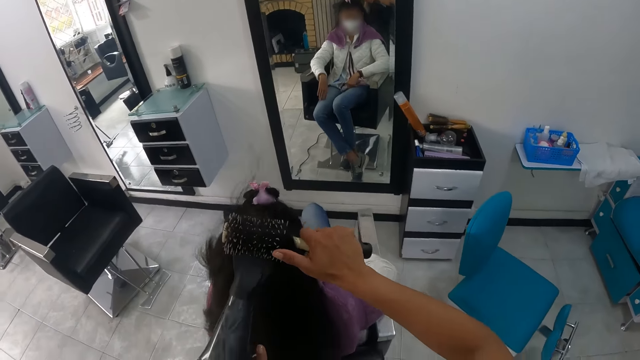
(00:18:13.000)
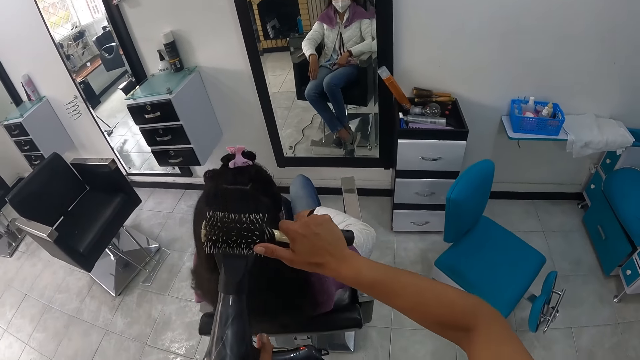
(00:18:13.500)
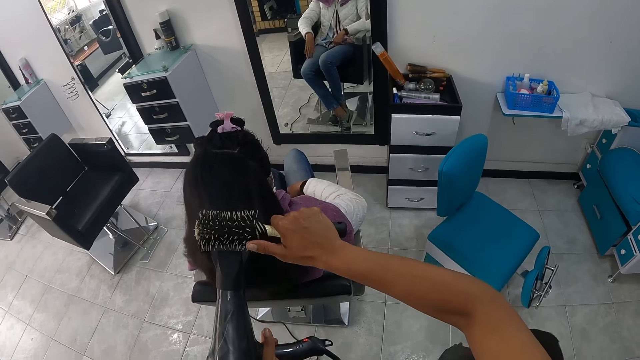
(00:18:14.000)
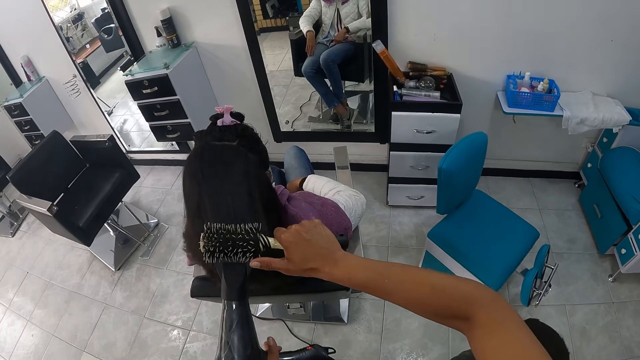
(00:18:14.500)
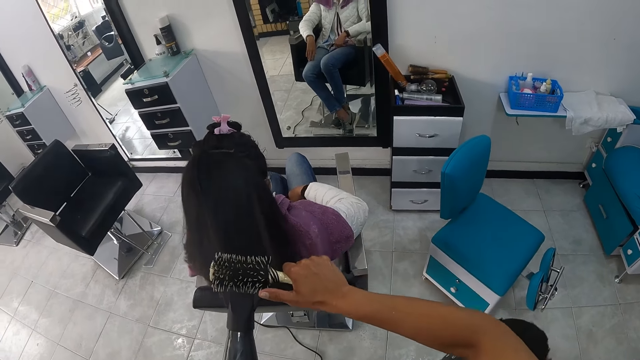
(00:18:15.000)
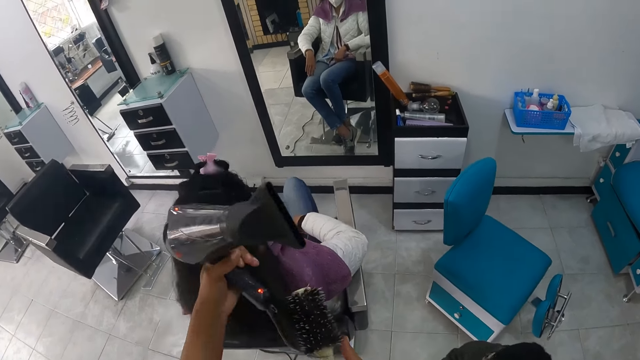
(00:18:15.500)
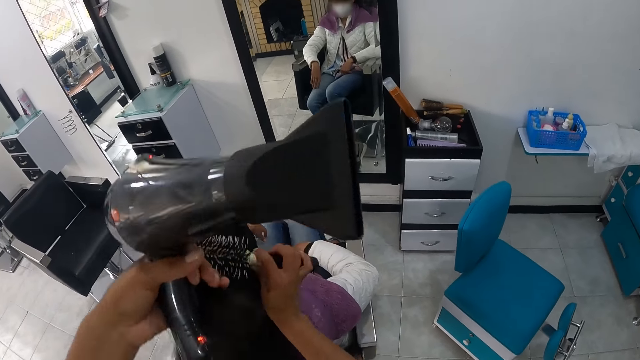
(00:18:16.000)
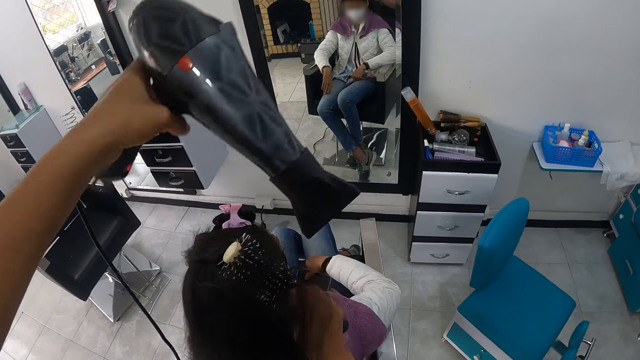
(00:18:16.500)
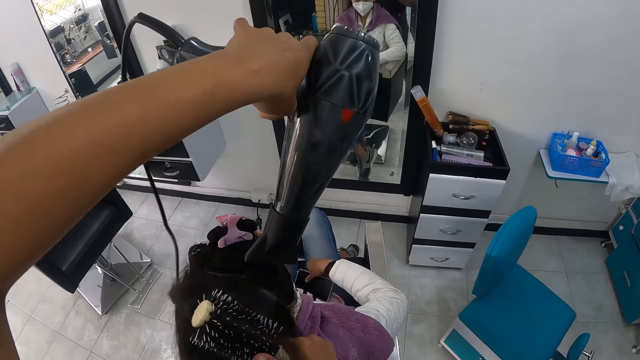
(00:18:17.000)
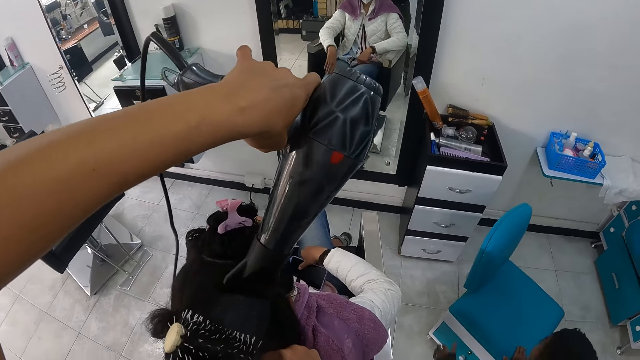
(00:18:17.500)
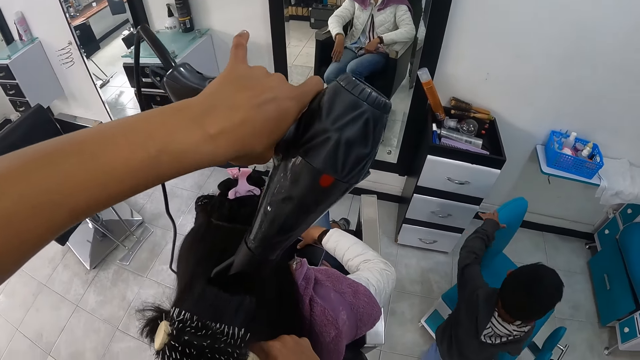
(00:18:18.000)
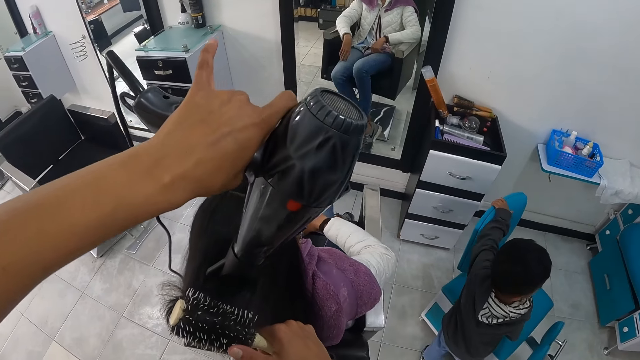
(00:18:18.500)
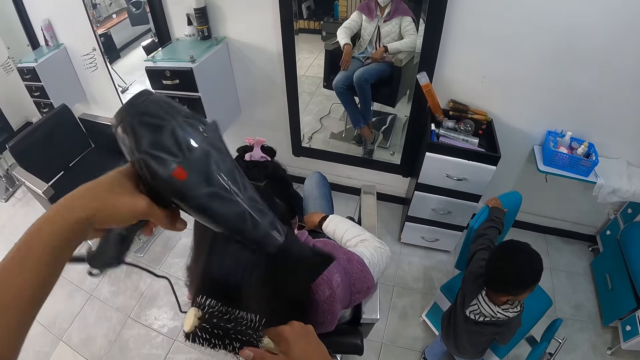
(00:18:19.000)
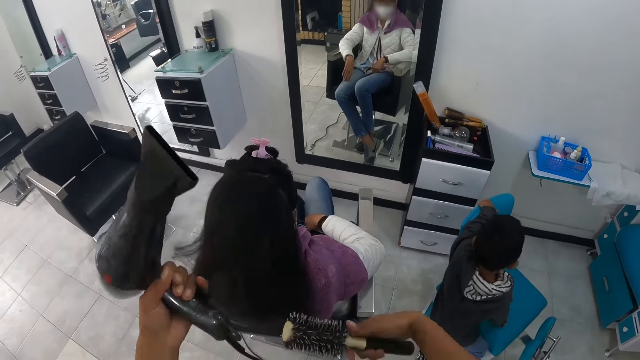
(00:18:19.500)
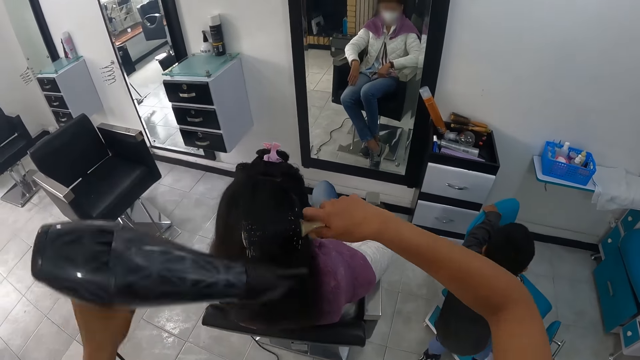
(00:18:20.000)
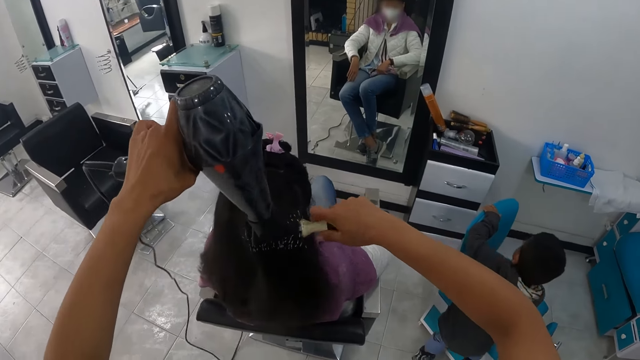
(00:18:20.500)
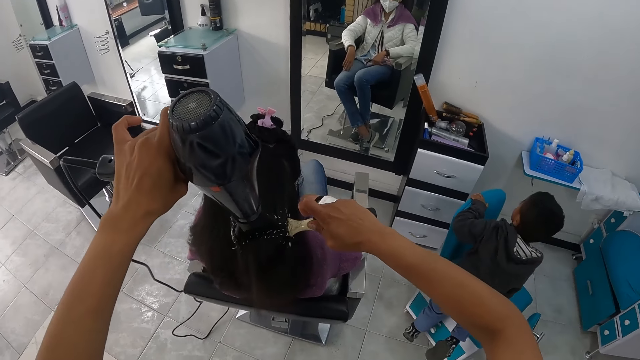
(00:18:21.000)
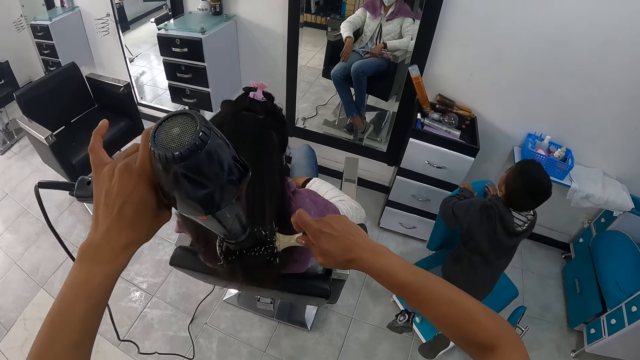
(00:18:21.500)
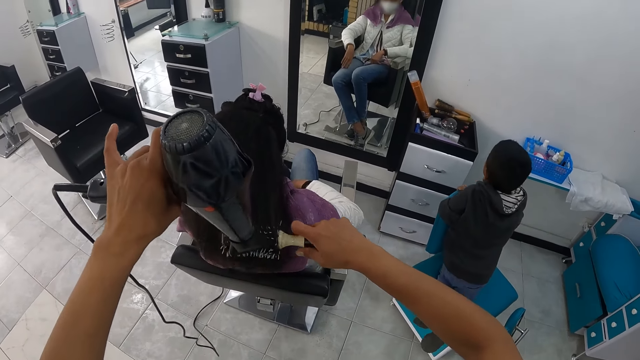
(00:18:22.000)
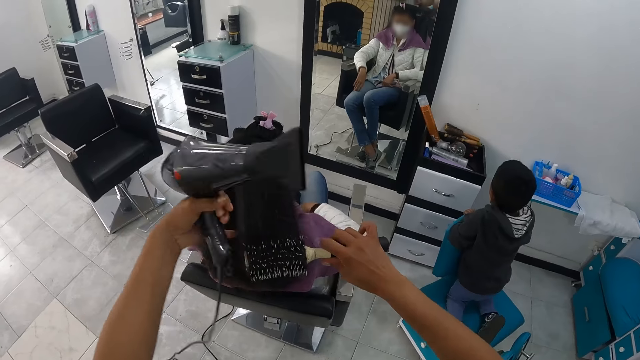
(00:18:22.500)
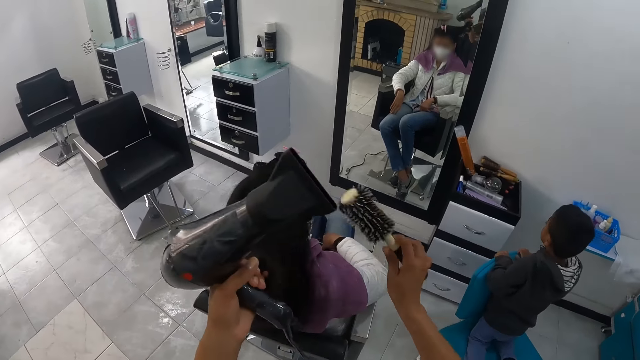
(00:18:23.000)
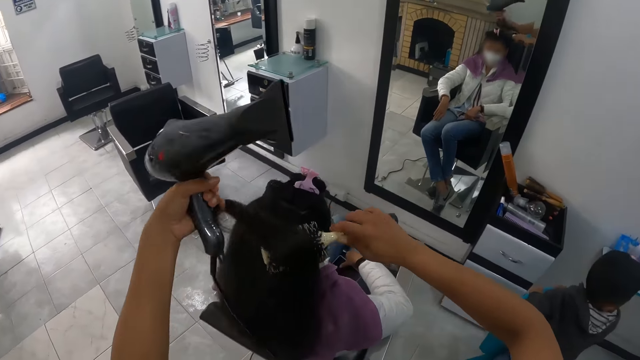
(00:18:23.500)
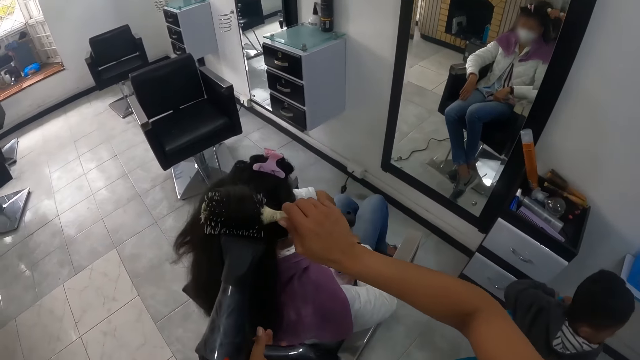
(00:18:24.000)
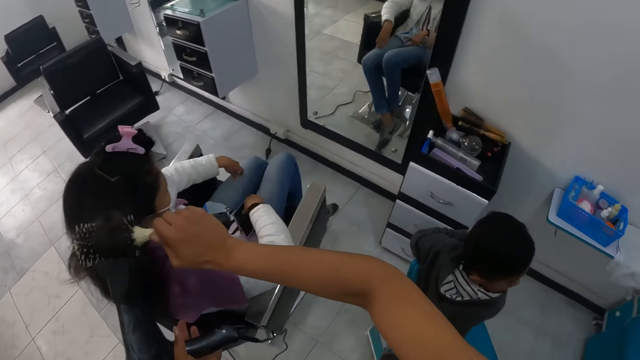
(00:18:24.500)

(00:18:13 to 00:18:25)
The camera wearer blows hair with a blow dryer. A boy climbs a chair. The boy touches the chair.

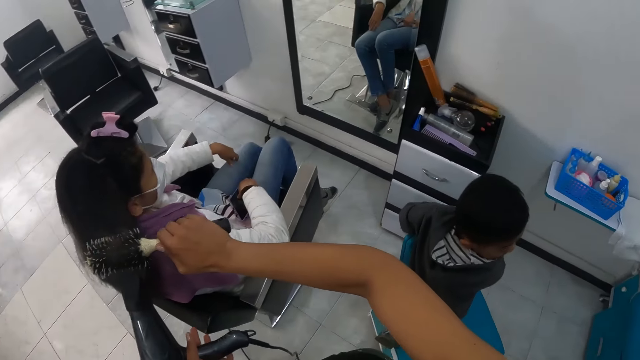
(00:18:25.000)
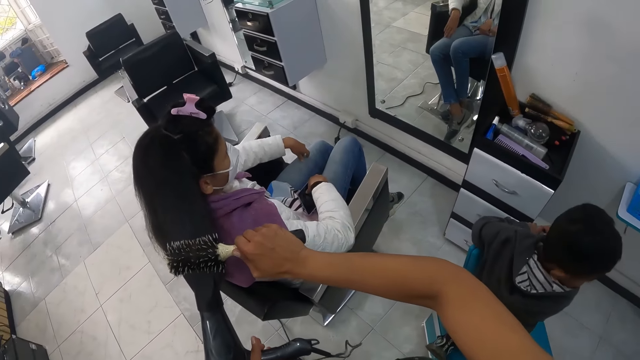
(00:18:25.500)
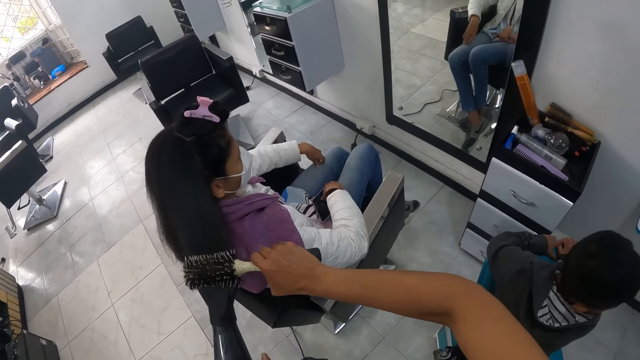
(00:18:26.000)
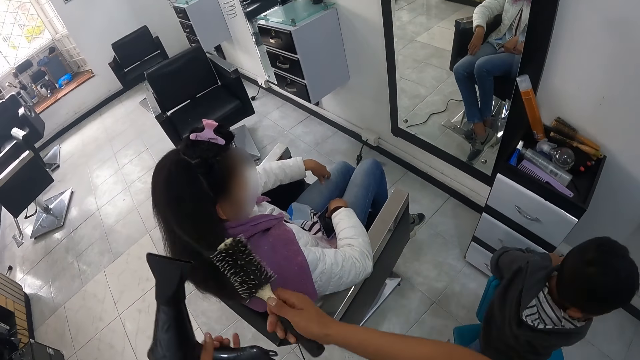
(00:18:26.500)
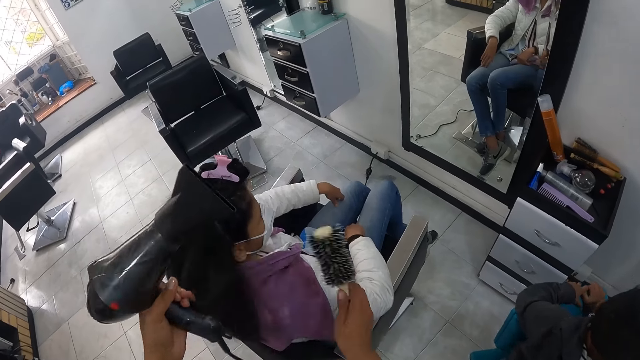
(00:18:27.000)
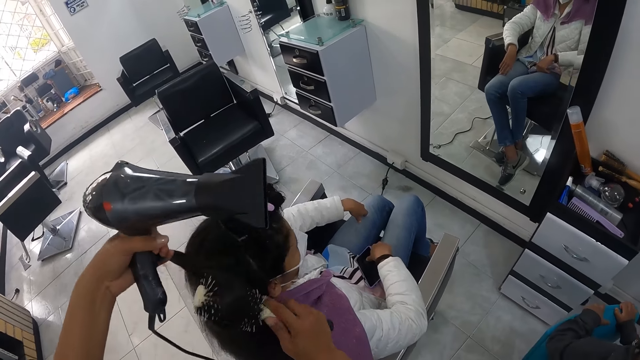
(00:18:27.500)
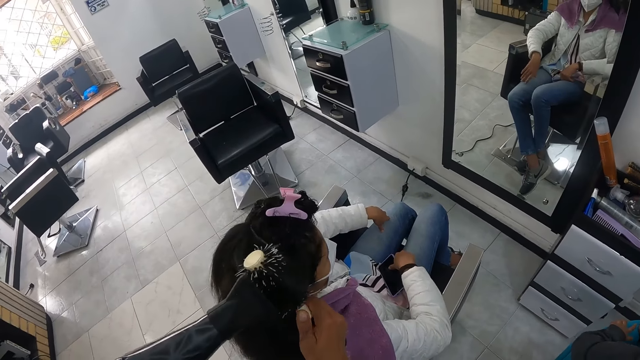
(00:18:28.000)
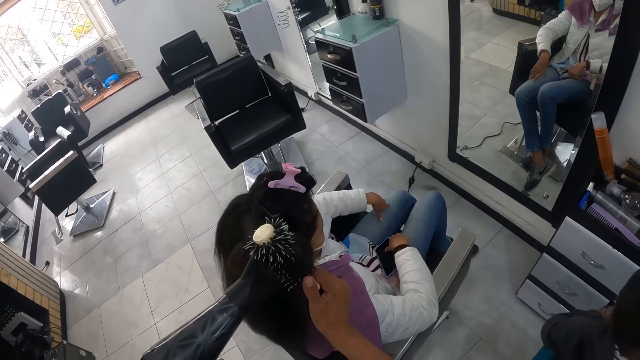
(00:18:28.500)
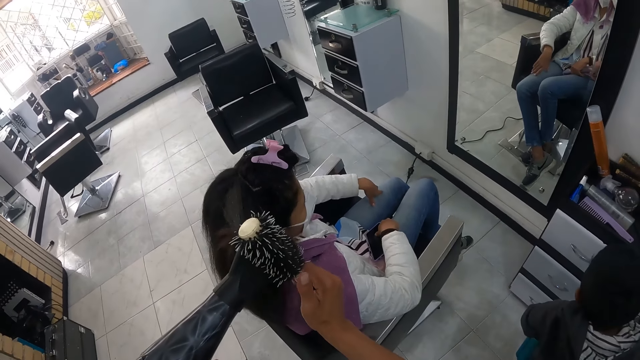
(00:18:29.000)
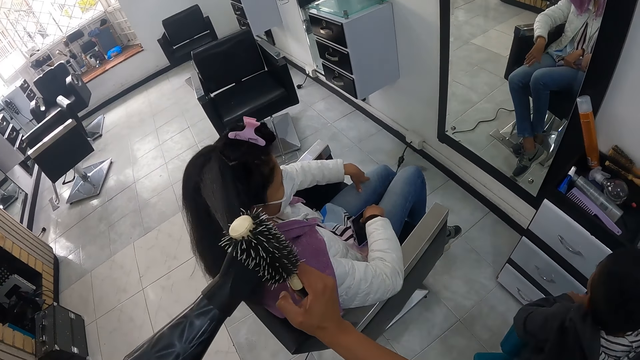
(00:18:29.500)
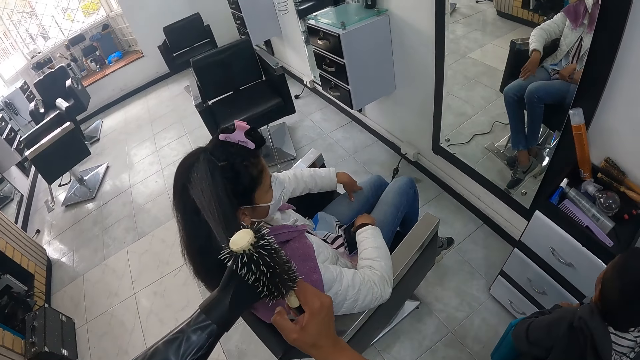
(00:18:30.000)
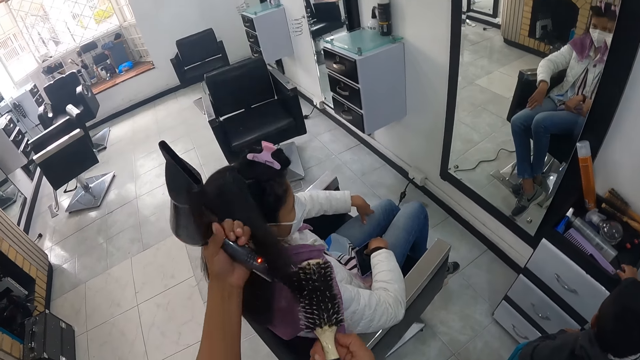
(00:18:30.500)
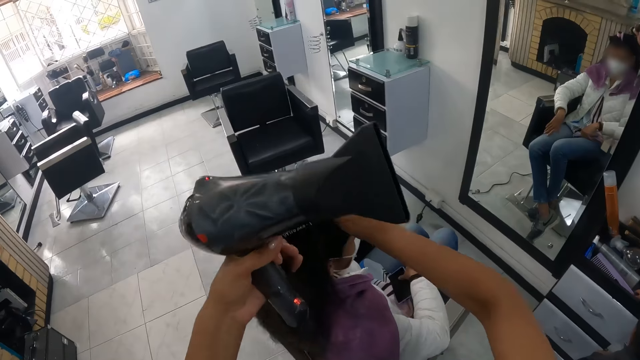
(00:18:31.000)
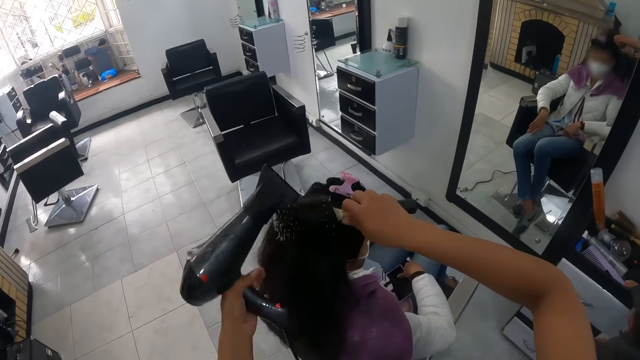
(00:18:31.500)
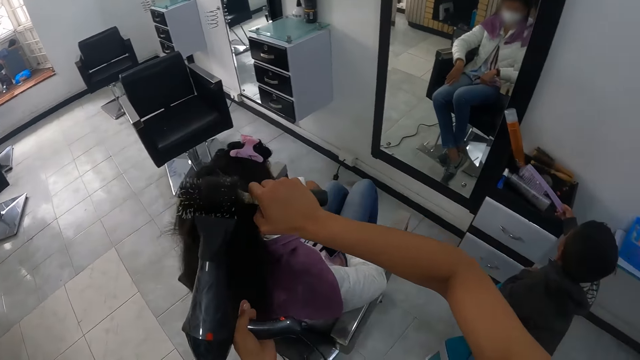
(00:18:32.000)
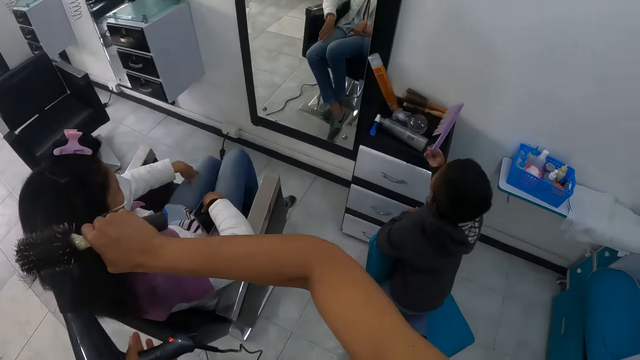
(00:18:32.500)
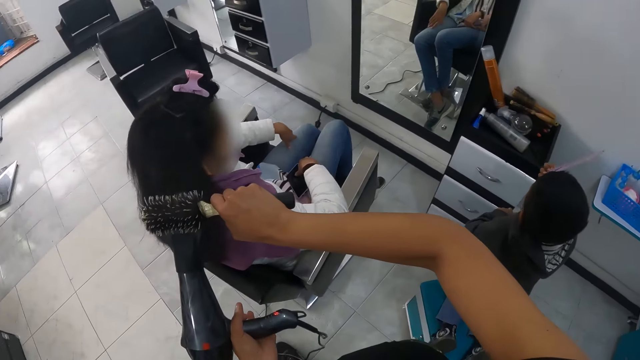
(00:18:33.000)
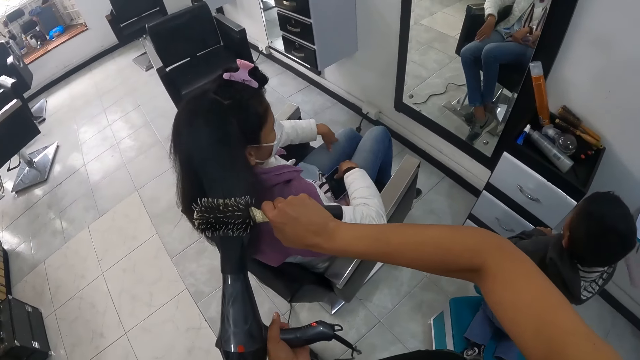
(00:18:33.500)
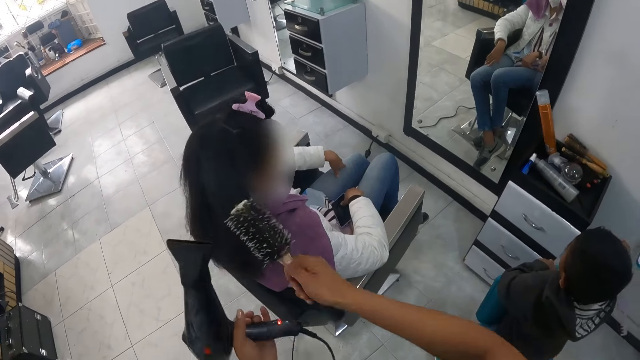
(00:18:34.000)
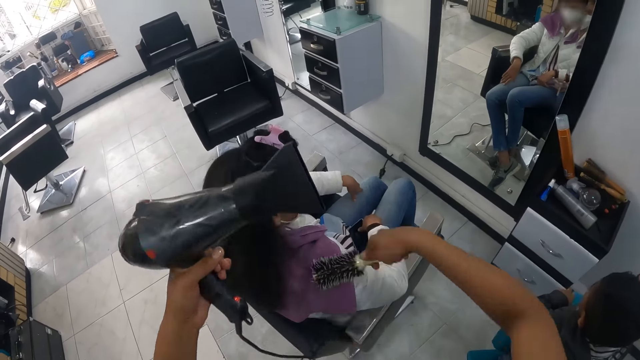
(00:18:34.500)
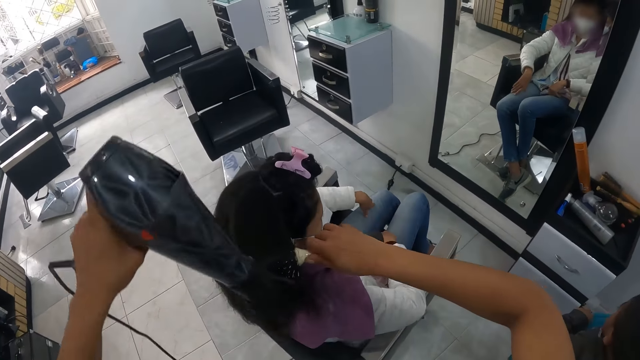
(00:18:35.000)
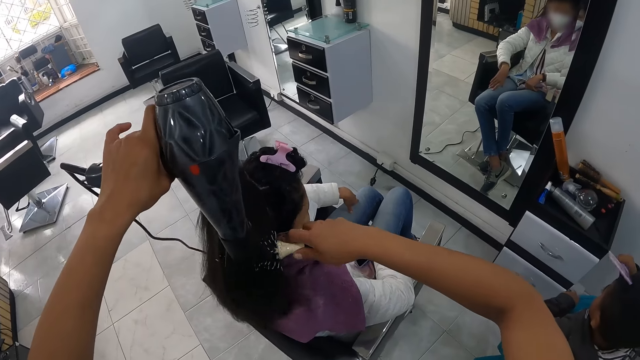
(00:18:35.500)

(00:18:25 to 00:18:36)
The boy picks up a comb from a cupboard with his right hand. He combs his hair with the comb in his right hand.
